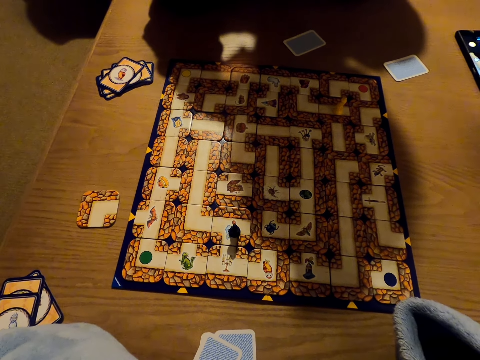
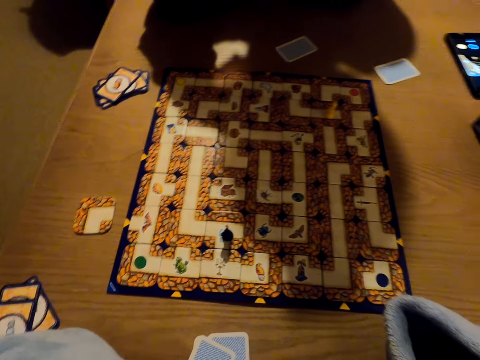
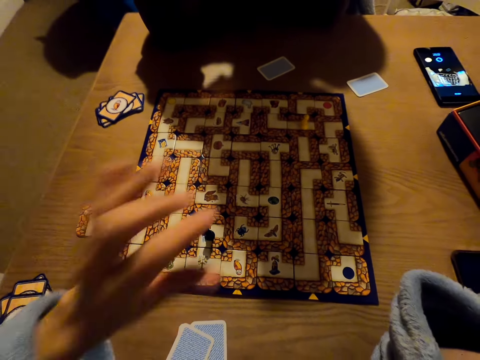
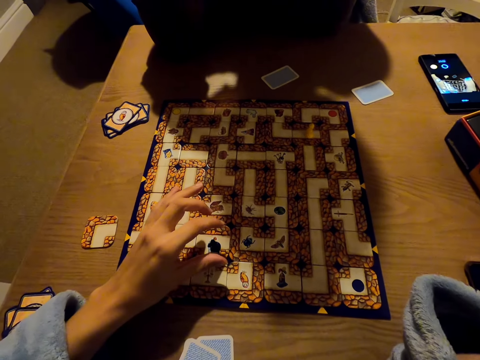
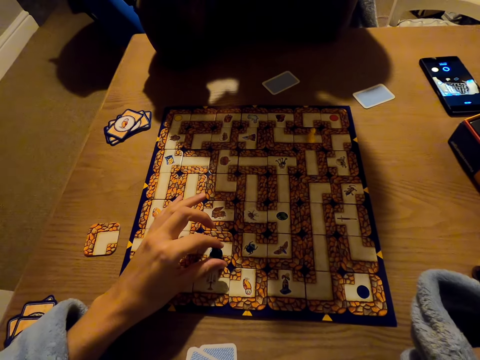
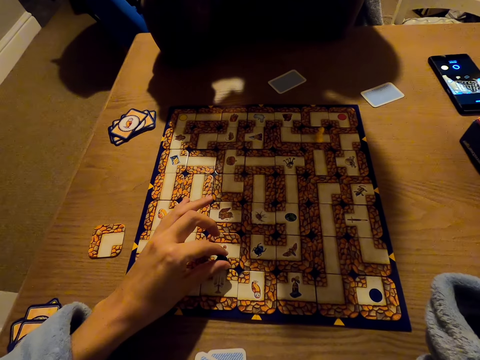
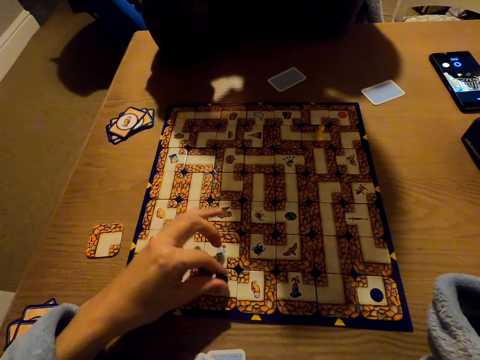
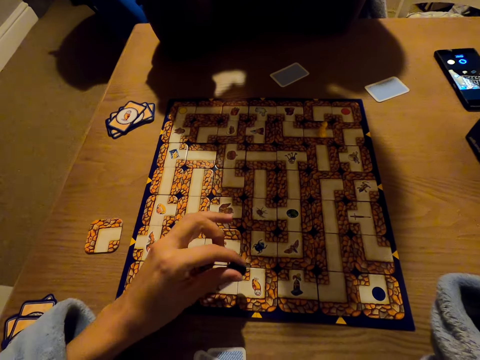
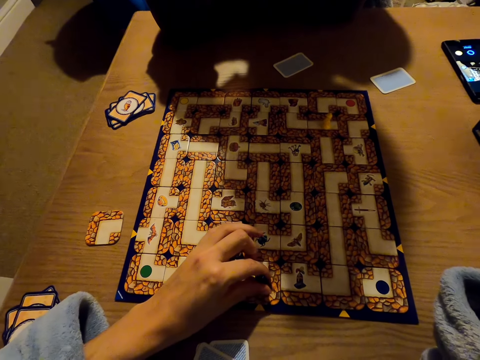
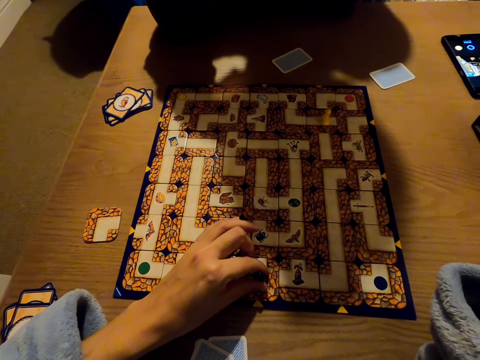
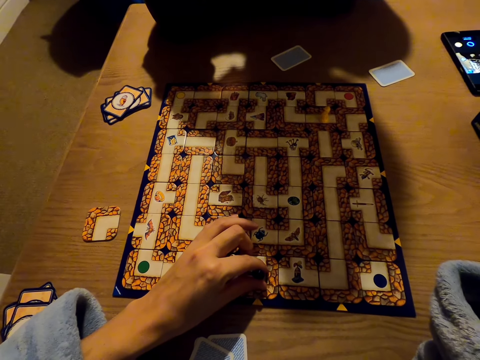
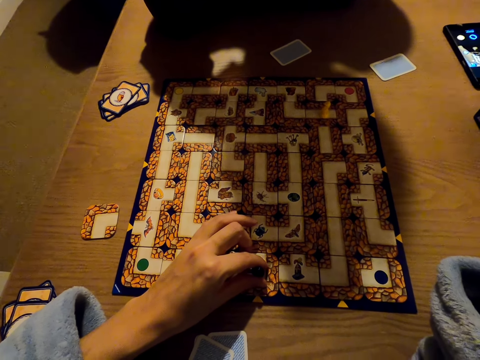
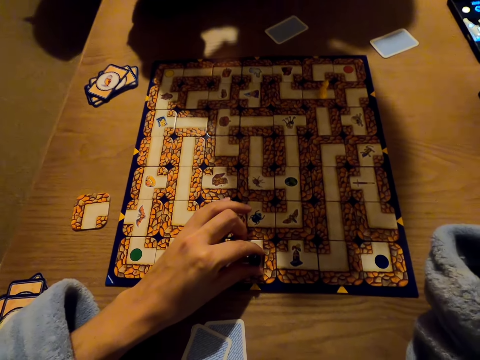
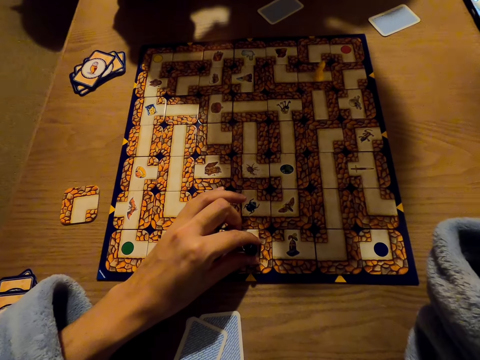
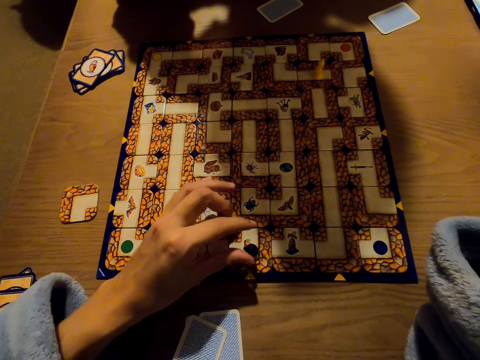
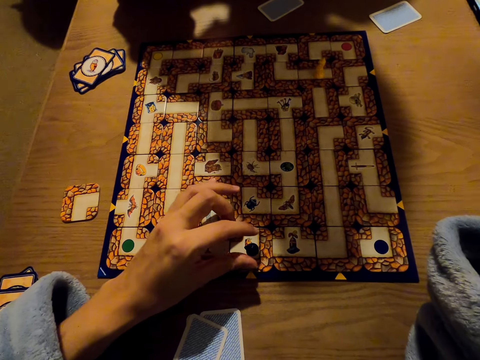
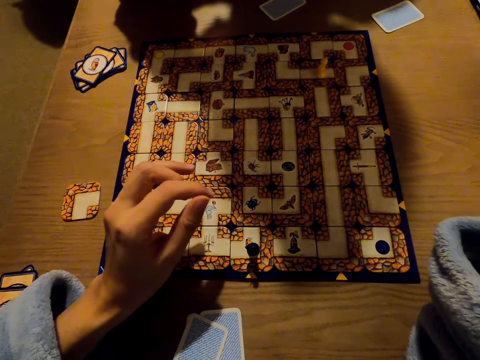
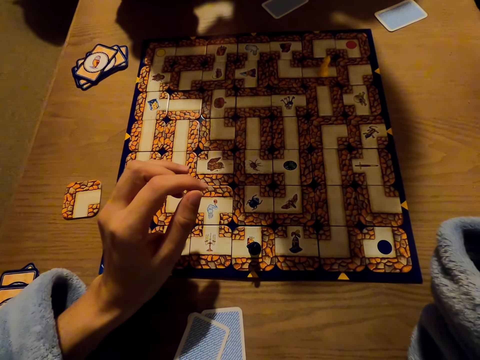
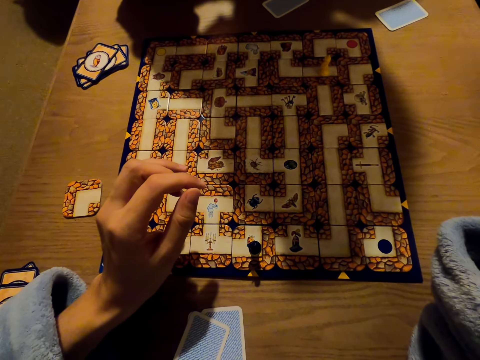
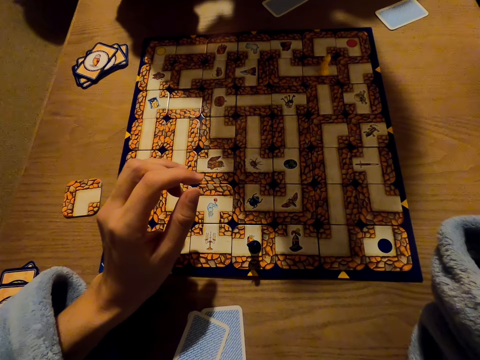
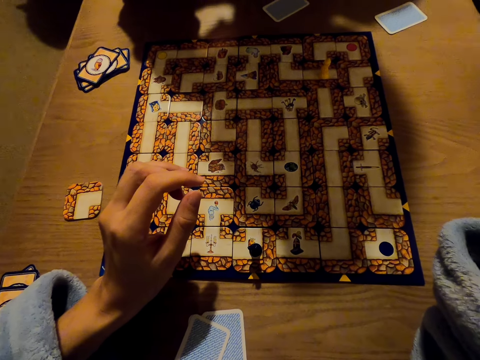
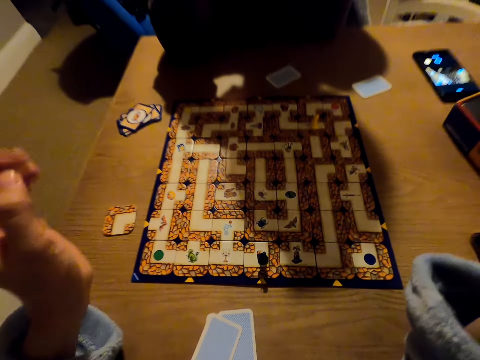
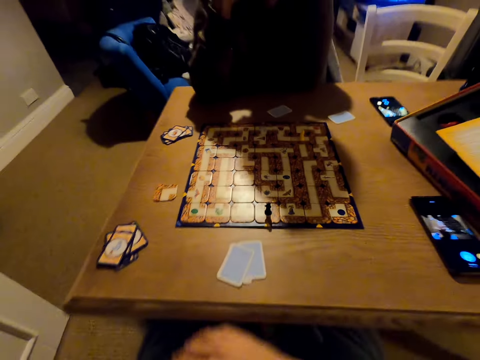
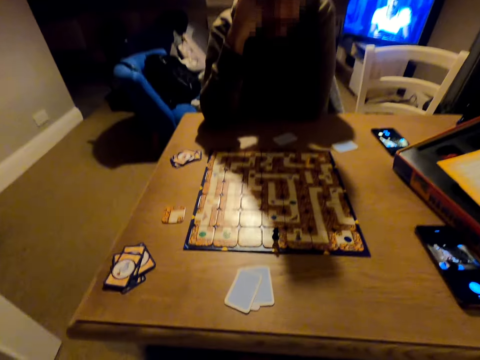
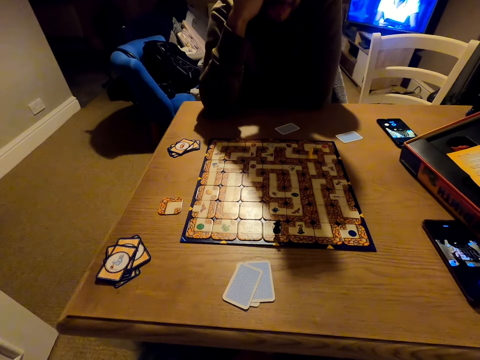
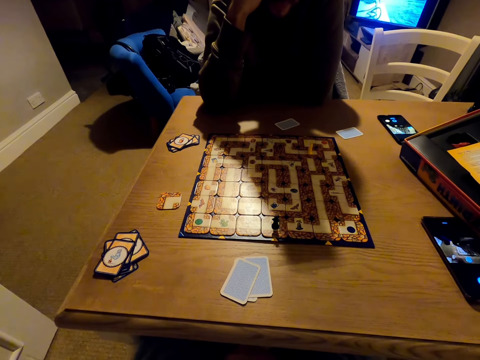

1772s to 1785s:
The camera wearer picks up a pawn on the monopoly board. They play the labyrinth board game. They move the pawn to the right side of the board.

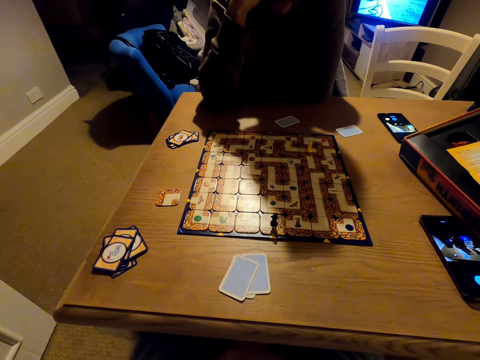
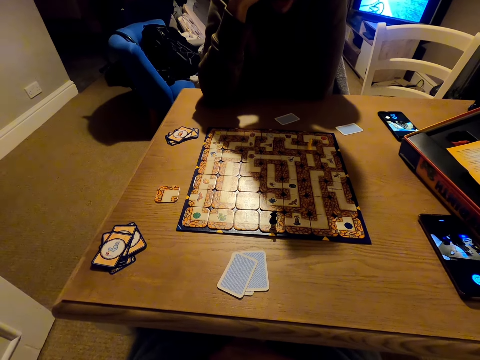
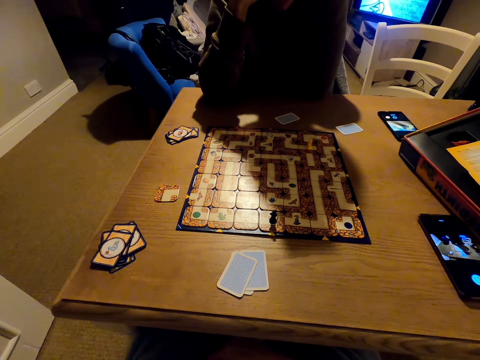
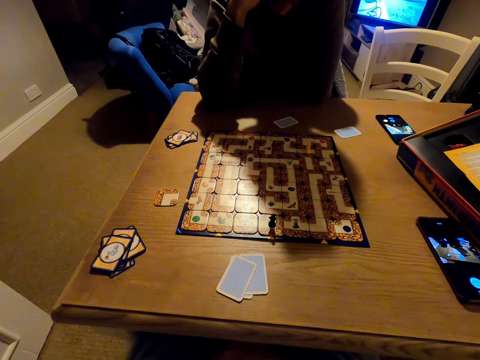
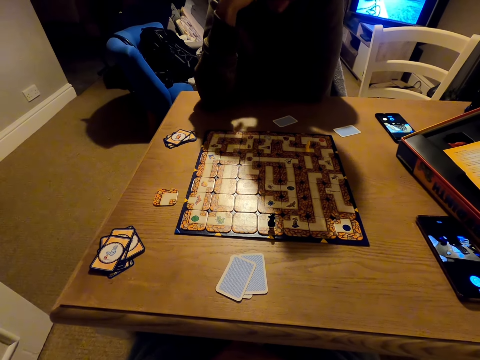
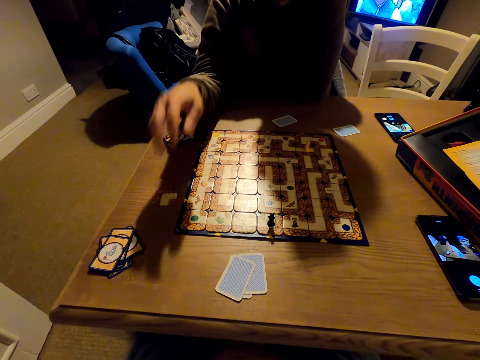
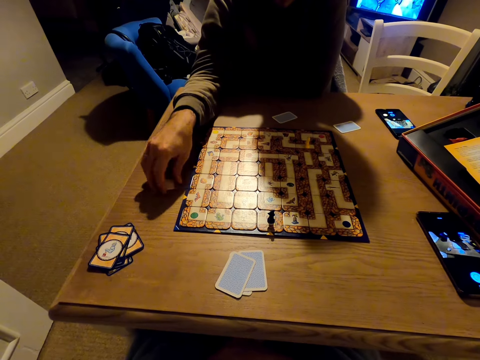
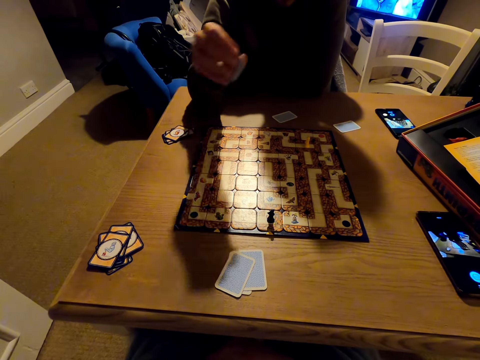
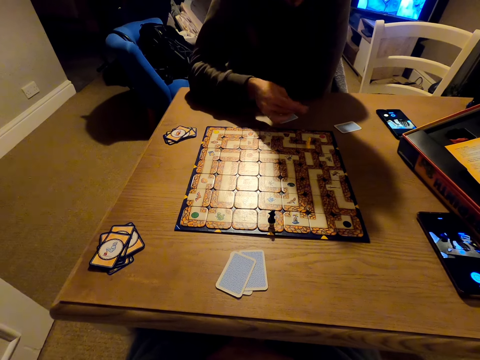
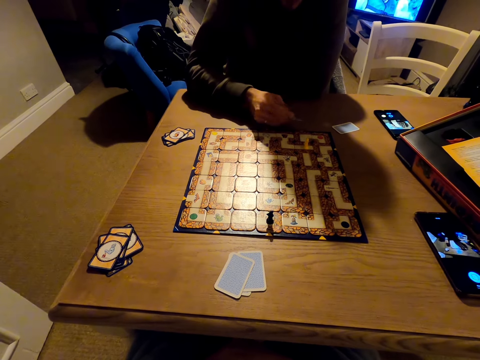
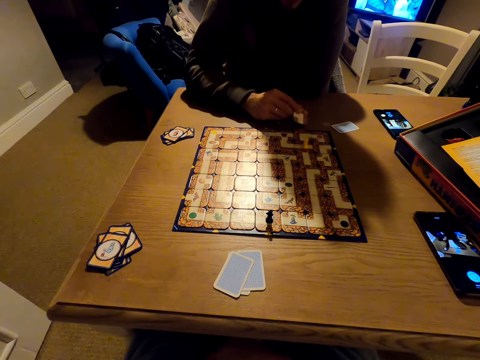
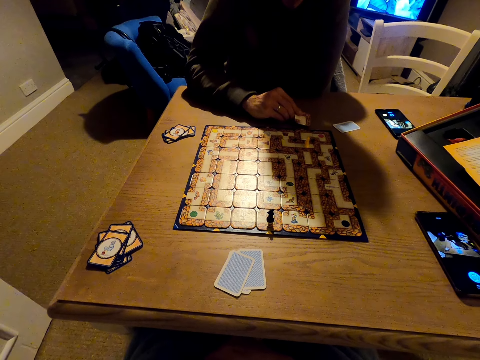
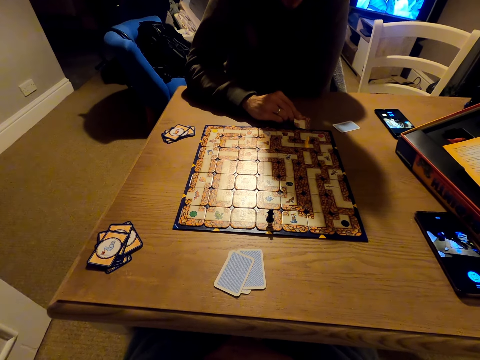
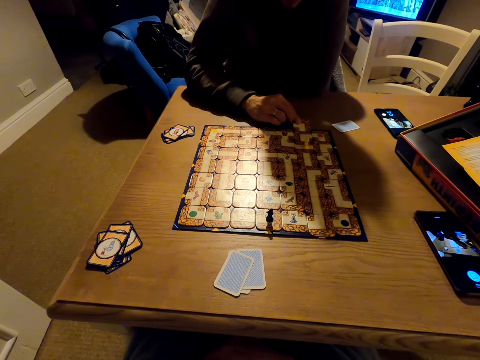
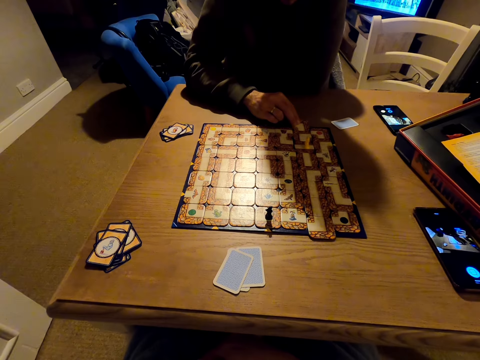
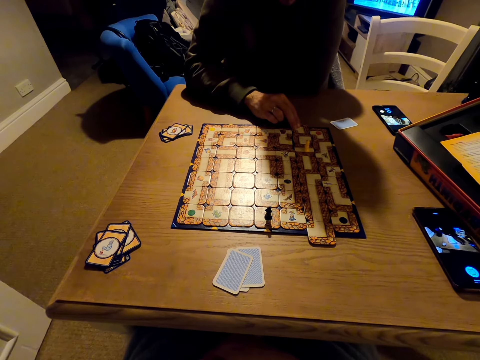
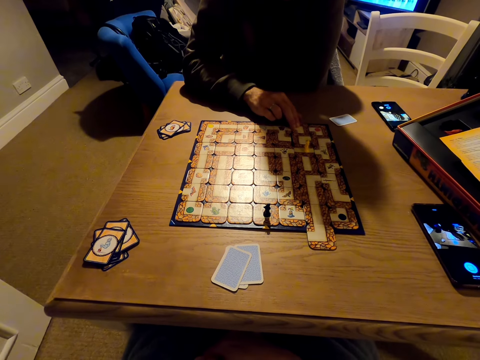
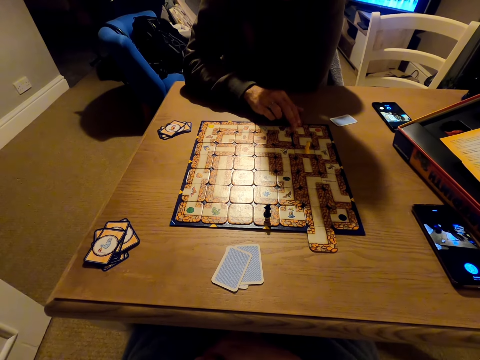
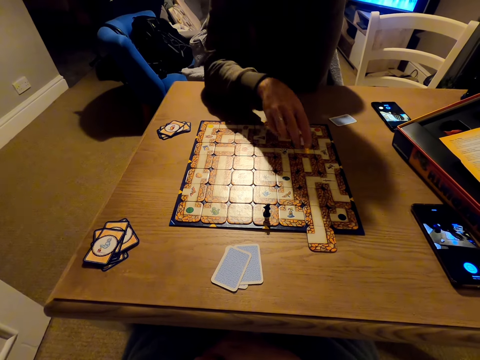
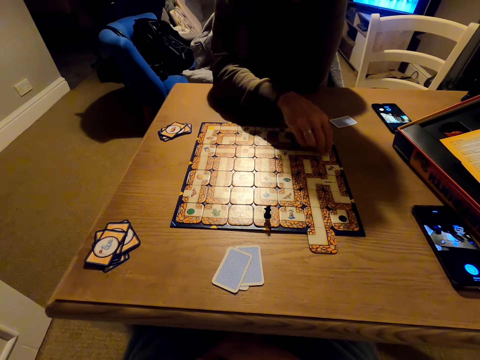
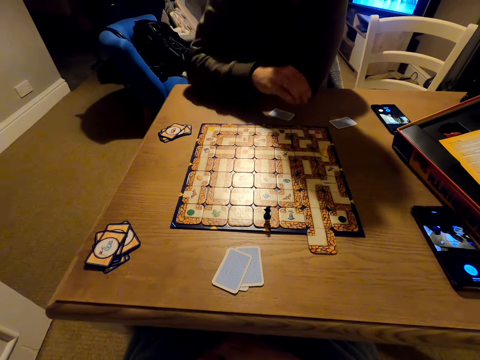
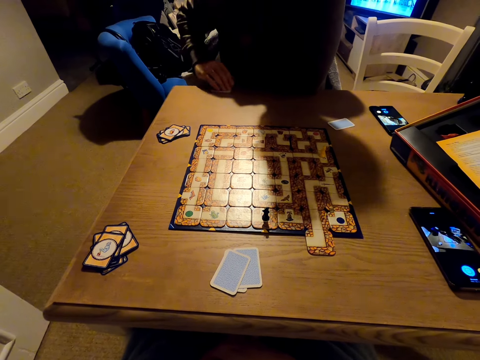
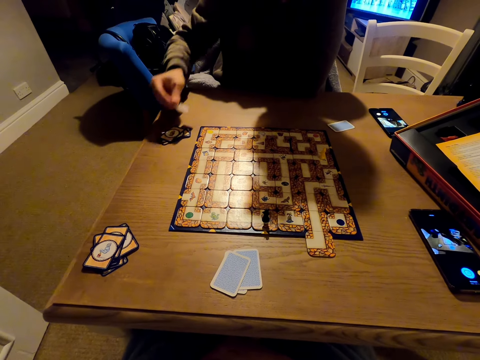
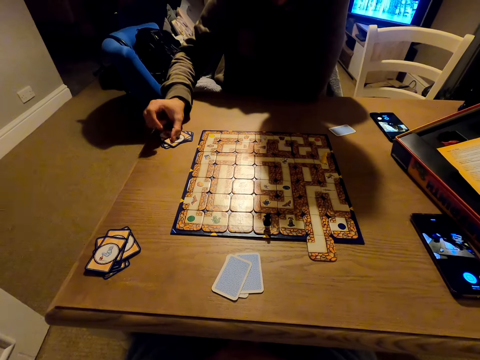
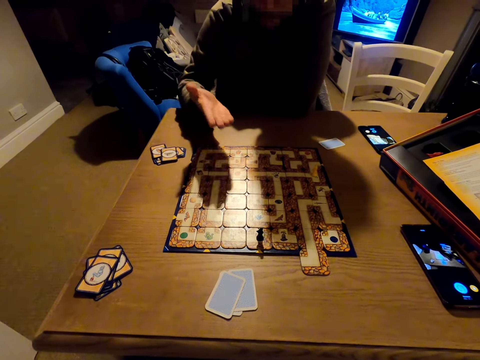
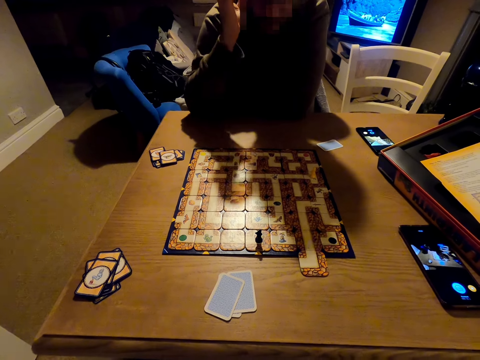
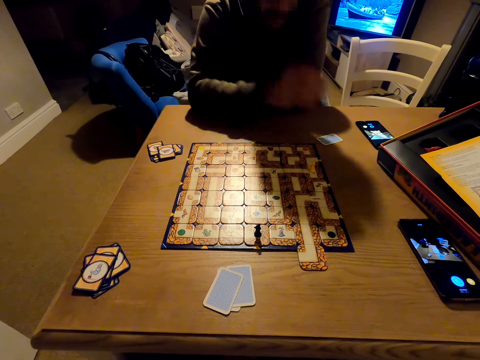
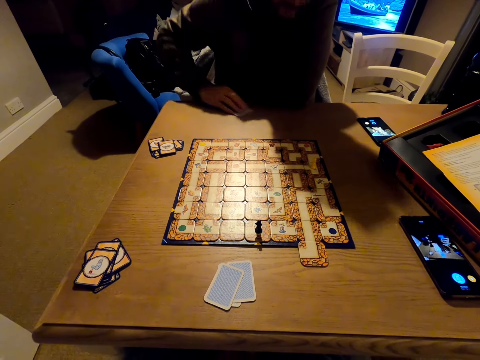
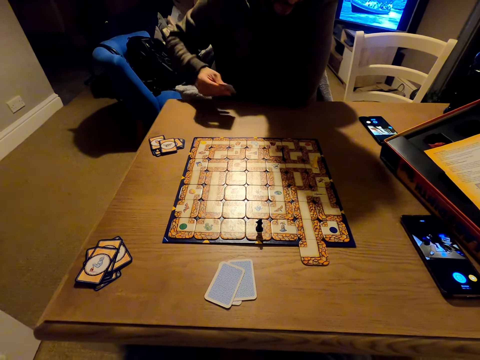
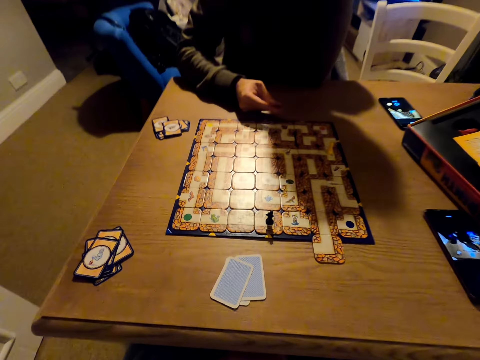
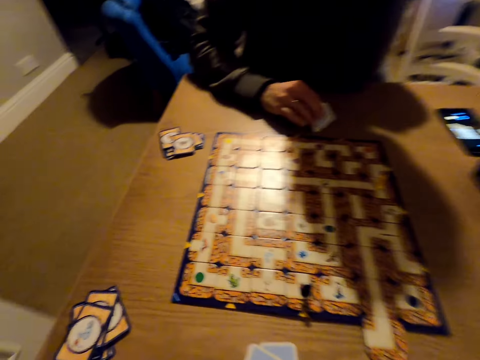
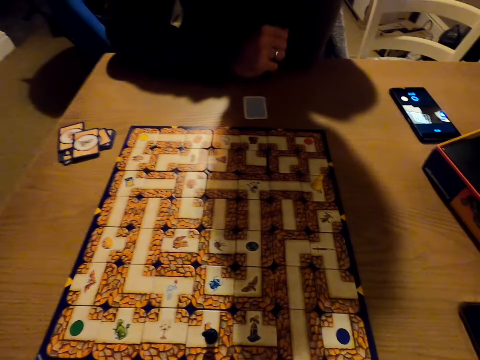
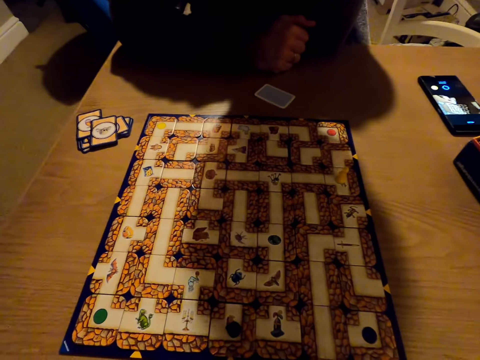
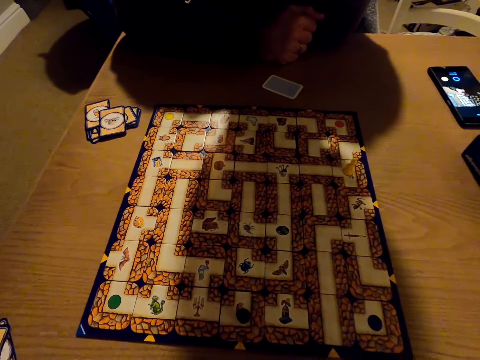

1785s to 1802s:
A man picks up a card piece from the table. The man plays the labyrinth board game. The camera wearer pushes the monopoly cards on the board. The man picks up a pawn from the board and moves the pawn to the left side of the board. He pulls a card from the table. He places the card on top of other cards on the table. He pulls another card from the table and looks at the card in his hand. The camera wearer puts the card back to the table.
